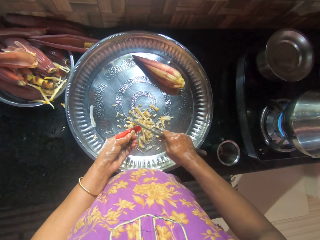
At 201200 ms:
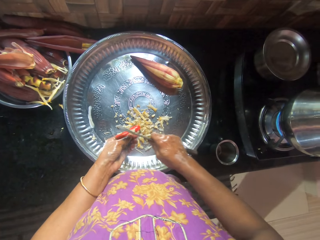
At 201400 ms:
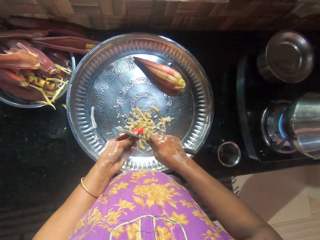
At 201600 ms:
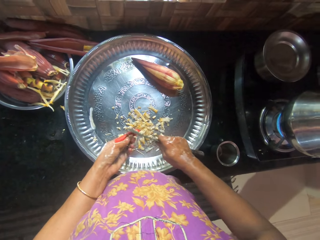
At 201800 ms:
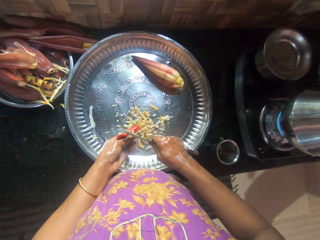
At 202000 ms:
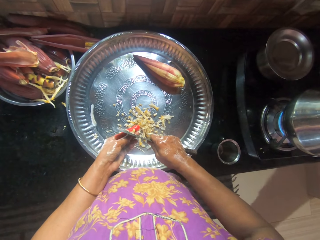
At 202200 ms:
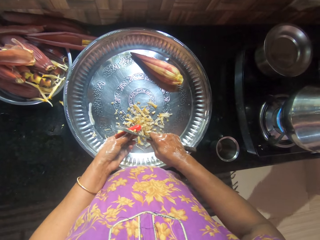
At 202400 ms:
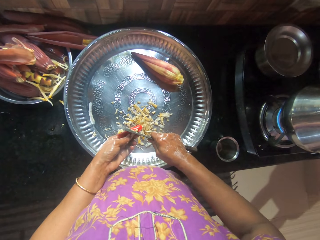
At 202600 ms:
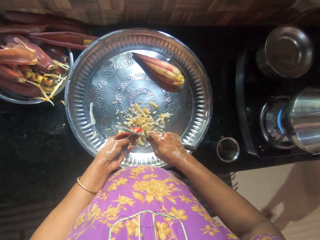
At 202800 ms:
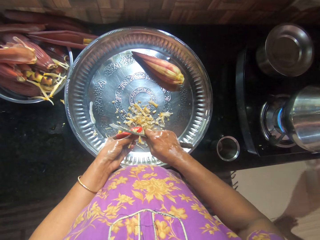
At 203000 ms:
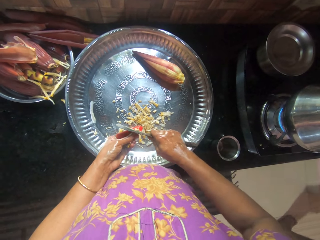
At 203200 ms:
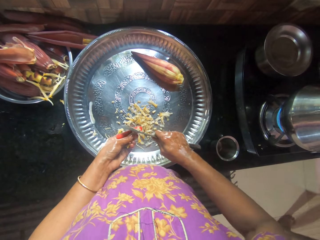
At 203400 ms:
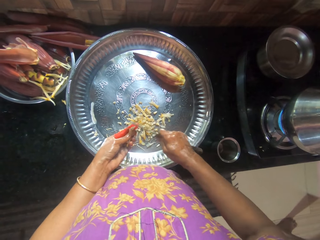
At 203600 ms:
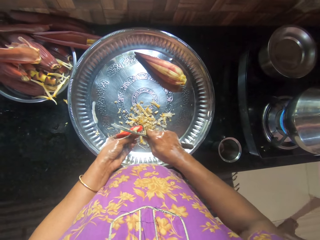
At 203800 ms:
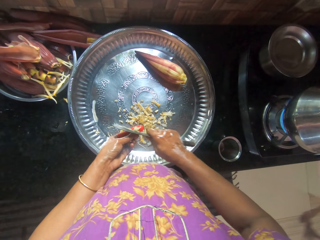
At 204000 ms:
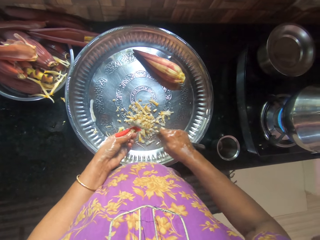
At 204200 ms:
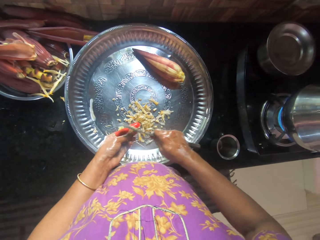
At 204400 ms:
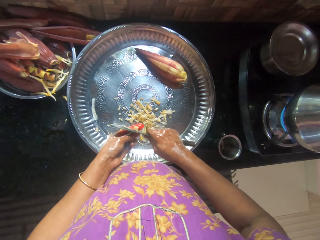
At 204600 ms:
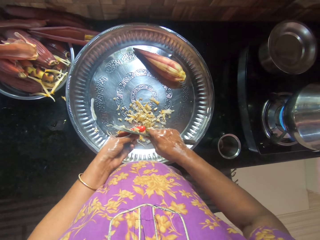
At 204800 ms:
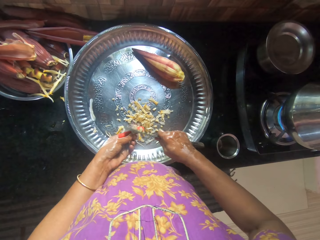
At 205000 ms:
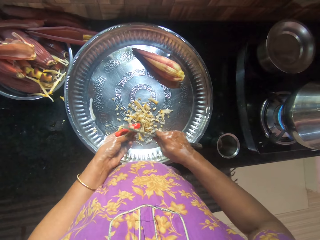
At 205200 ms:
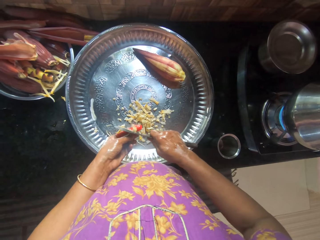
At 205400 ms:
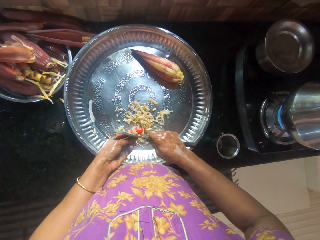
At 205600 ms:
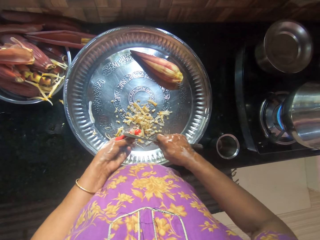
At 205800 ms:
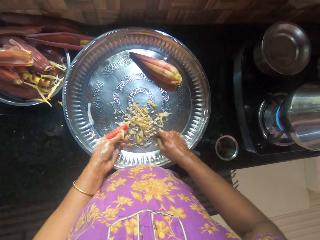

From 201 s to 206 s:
The camera wearer cuts the pieces of plantain flower with the knife.

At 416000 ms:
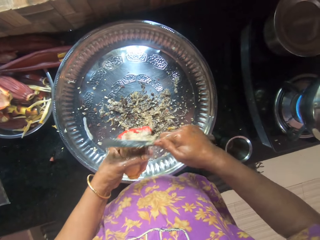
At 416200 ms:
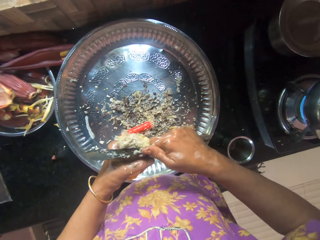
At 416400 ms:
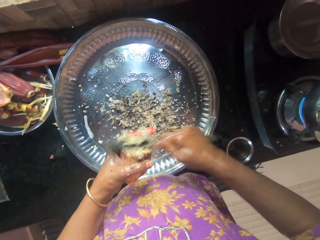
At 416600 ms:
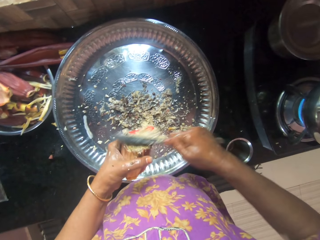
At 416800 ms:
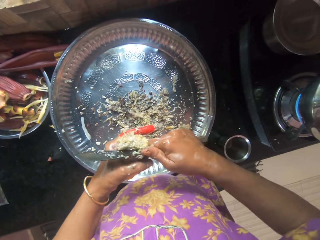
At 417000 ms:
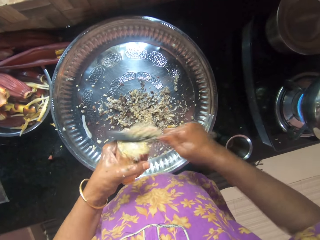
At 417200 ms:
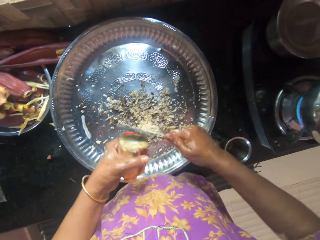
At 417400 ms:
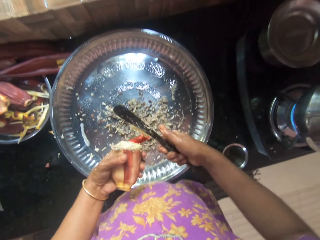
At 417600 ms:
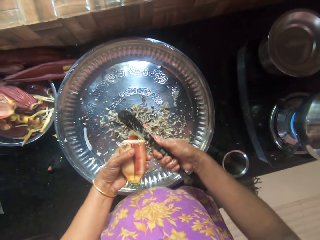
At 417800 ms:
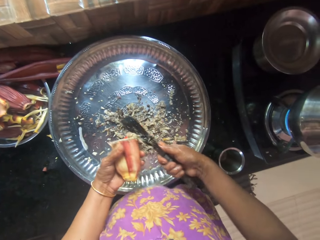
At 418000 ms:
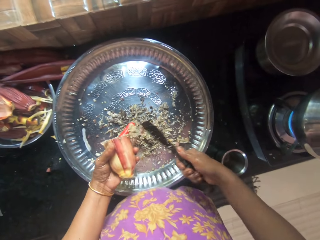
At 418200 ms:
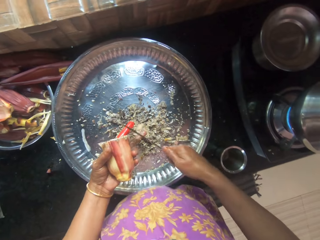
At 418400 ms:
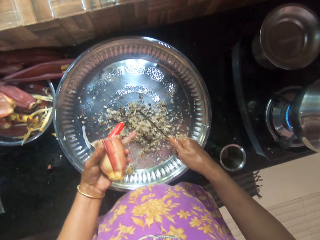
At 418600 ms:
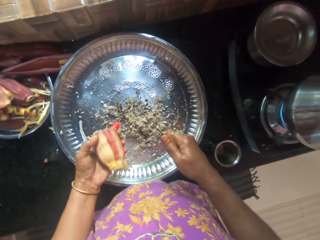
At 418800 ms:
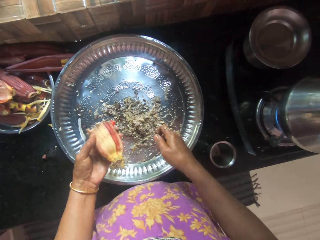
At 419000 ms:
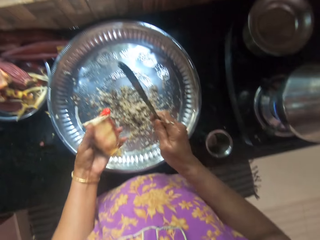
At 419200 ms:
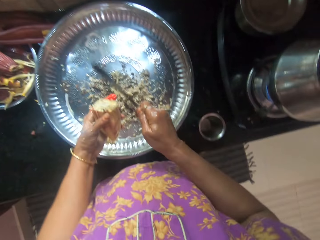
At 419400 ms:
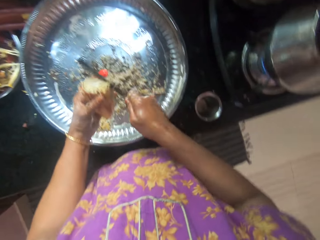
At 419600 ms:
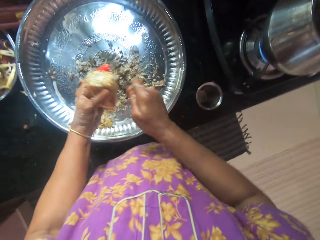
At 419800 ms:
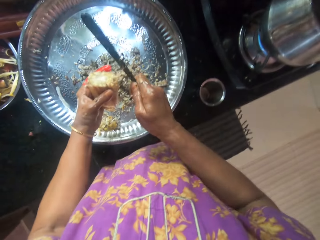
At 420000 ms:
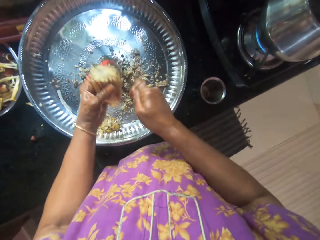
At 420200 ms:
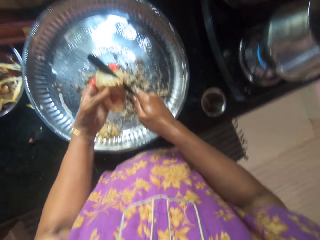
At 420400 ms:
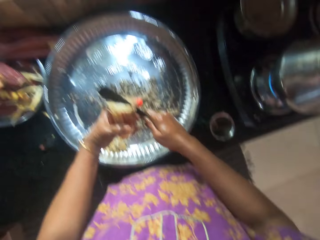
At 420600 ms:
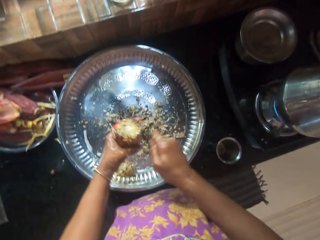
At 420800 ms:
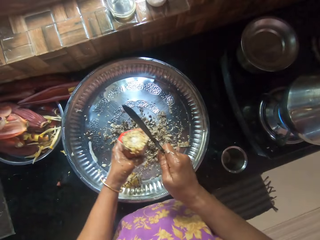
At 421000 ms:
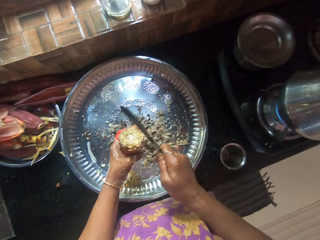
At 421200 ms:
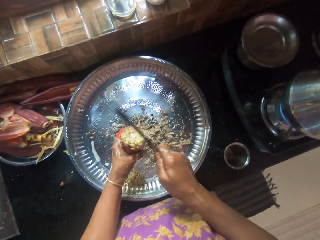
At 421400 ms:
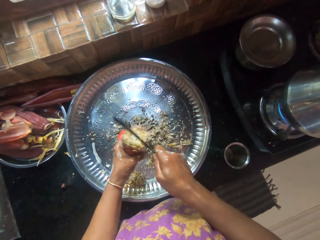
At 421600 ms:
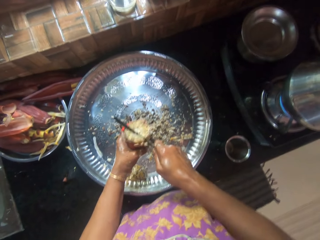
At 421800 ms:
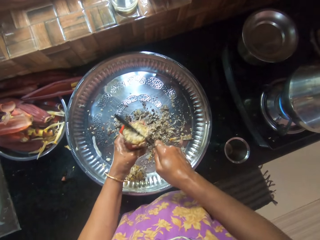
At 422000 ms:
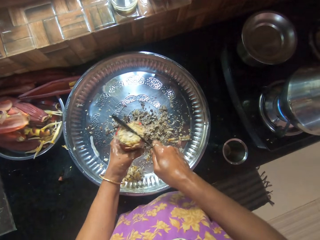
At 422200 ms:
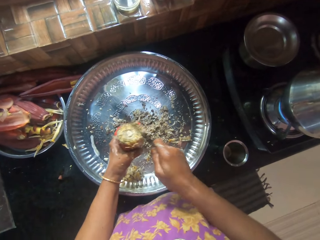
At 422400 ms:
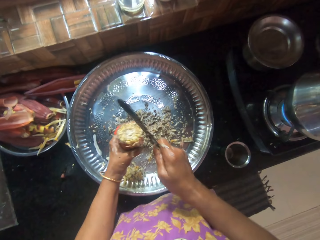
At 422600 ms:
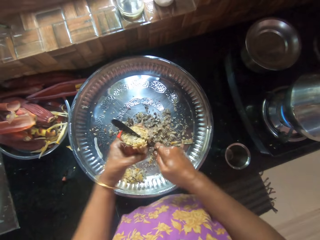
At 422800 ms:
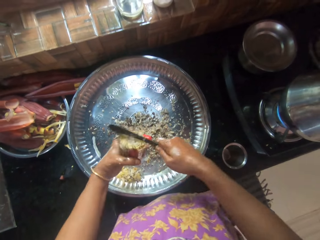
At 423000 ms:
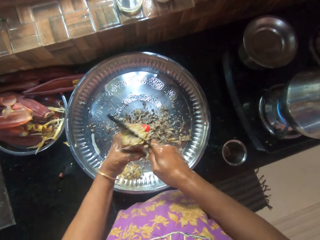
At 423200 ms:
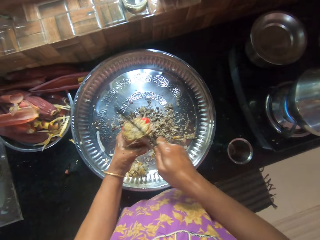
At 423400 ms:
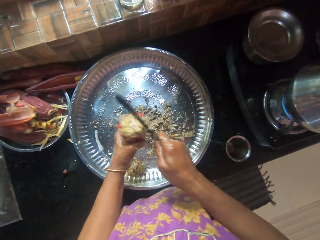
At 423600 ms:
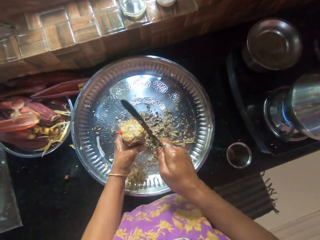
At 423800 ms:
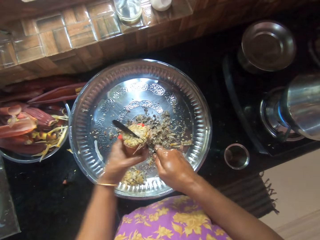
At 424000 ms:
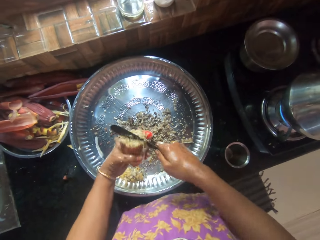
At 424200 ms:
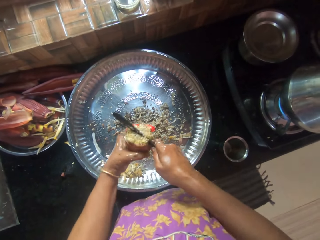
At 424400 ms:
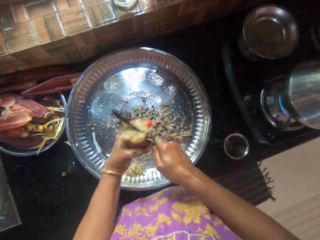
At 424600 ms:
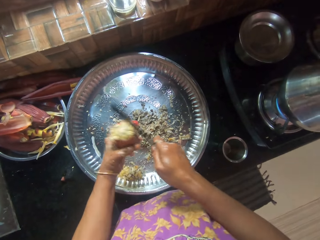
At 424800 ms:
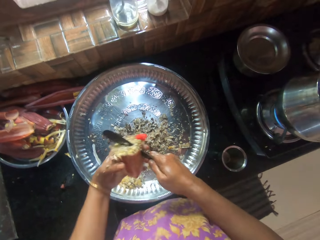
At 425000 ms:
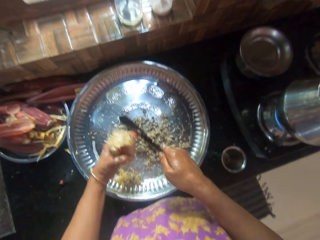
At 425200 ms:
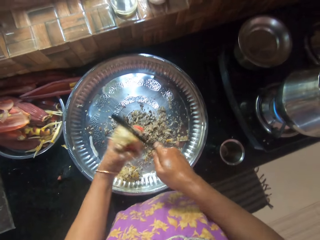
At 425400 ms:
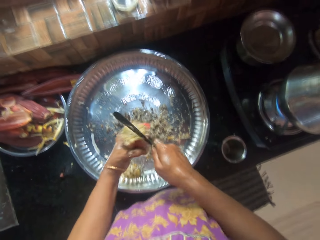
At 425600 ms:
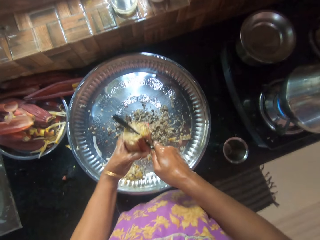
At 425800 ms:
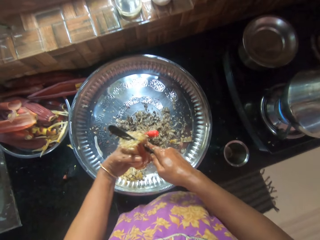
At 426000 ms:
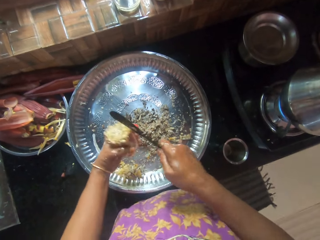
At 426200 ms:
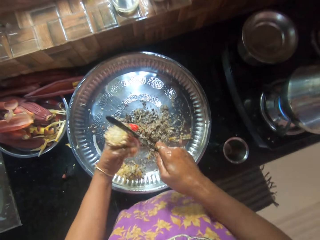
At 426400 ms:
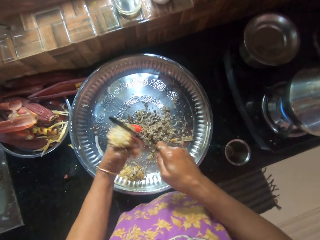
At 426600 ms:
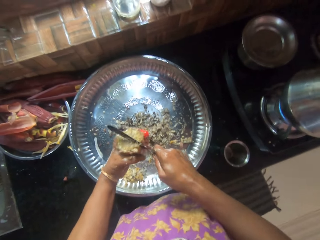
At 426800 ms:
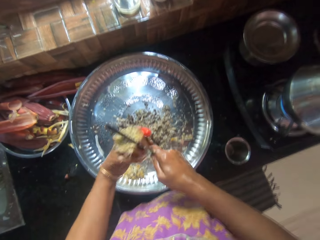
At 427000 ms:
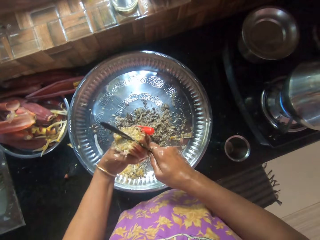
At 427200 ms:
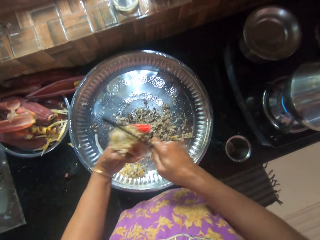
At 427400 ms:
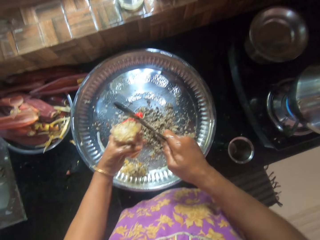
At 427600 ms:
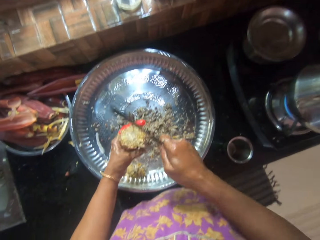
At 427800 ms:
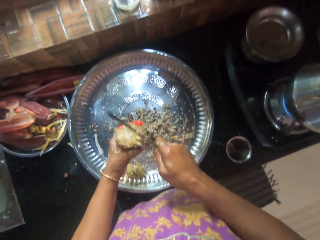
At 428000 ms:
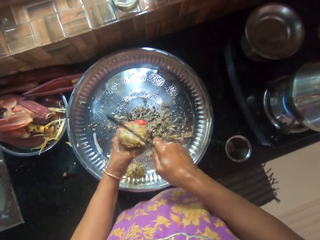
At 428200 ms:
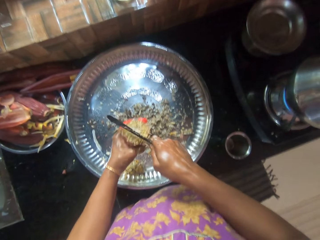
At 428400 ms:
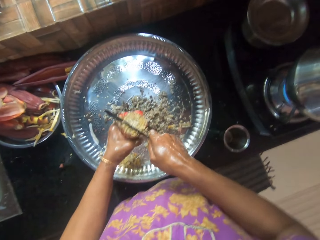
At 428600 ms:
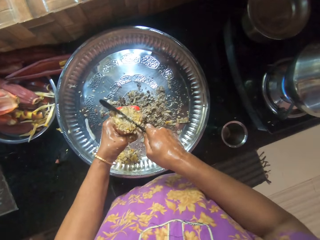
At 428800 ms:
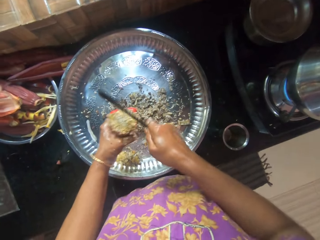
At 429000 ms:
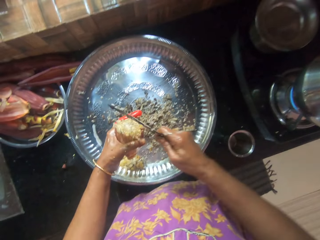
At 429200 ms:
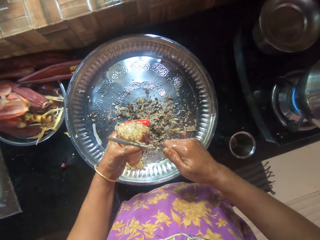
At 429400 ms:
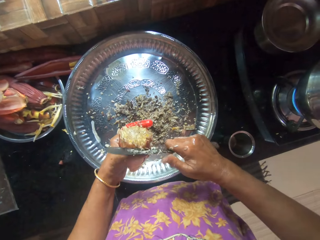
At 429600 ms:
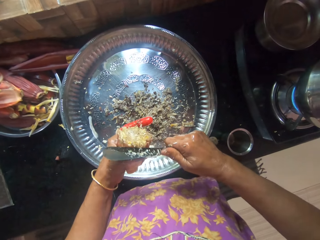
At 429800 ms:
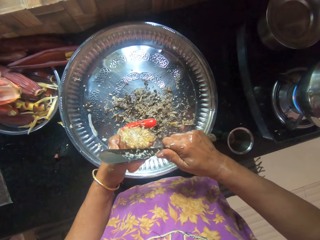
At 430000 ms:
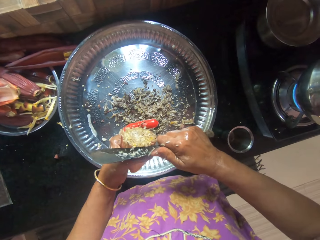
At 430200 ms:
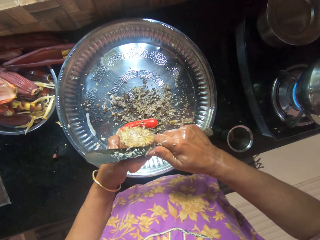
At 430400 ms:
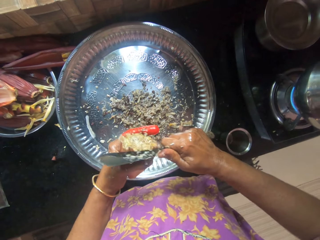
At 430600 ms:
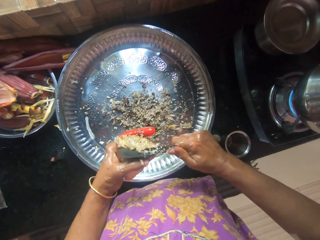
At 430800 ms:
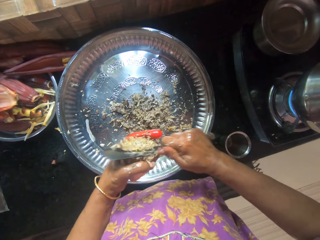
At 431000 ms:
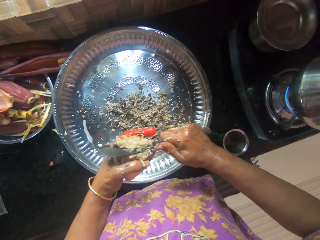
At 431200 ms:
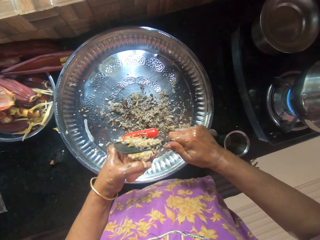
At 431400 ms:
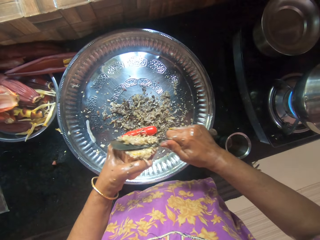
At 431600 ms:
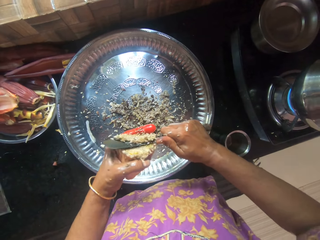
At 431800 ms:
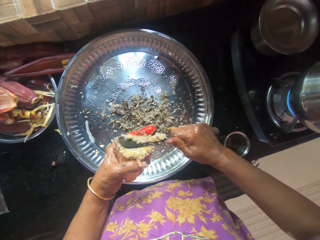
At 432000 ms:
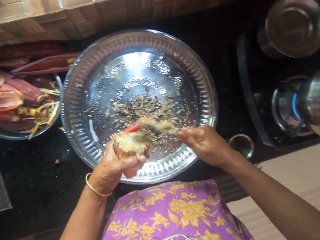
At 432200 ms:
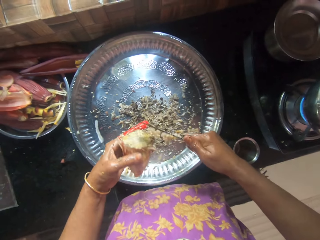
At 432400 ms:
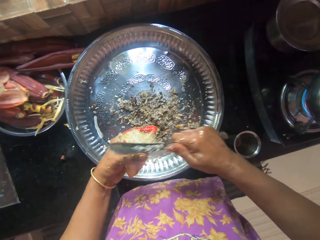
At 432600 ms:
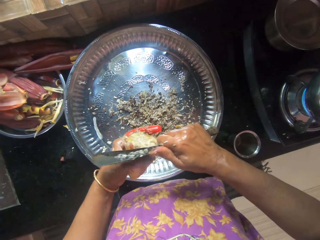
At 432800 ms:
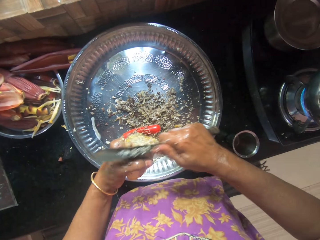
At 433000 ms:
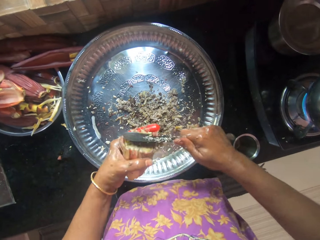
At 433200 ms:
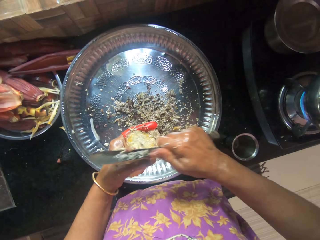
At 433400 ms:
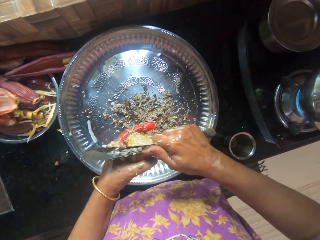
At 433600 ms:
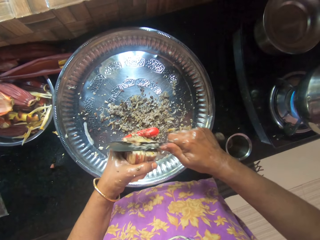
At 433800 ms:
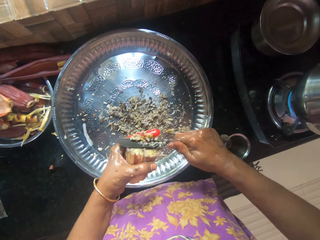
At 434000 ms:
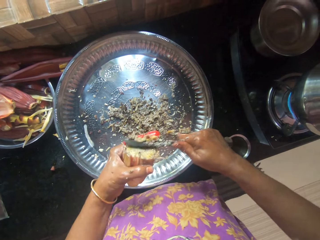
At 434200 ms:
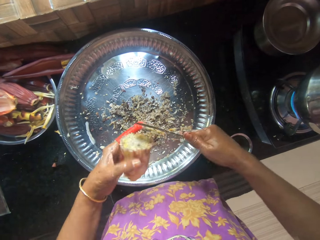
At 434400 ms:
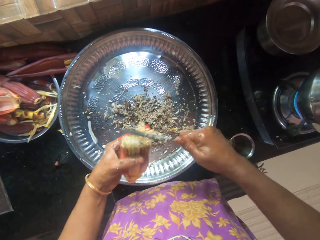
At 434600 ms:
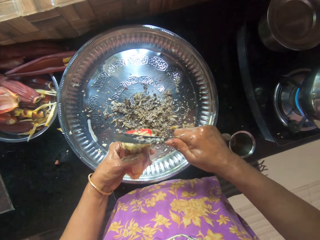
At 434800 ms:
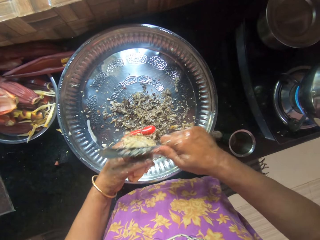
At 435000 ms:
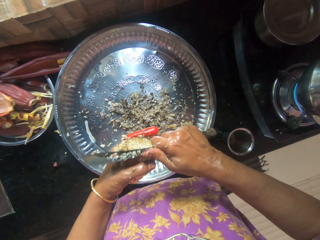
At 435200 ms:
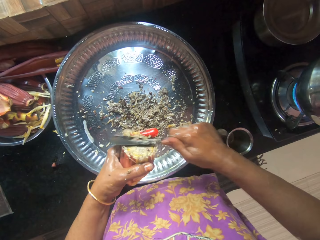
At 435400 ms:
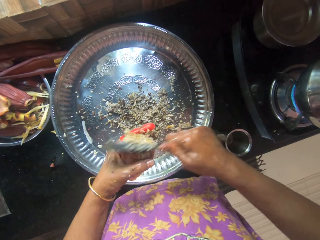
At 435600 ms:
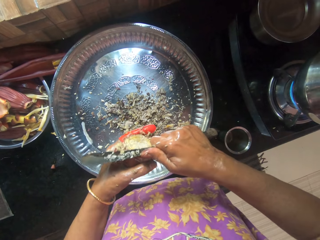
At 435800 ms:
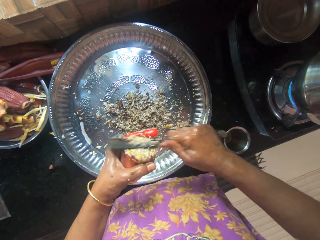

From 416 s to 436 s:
The camera wearer rubs the knife against her left middle finger. She chops the plantain flower in her left hand with the knife in her right hand. She slices the plantain flower in her left hand into the tray with the knife in her right hand.
